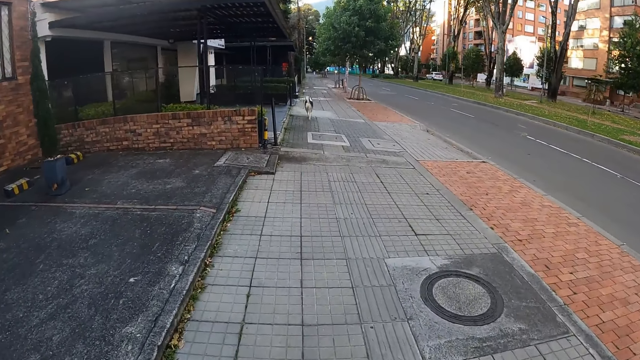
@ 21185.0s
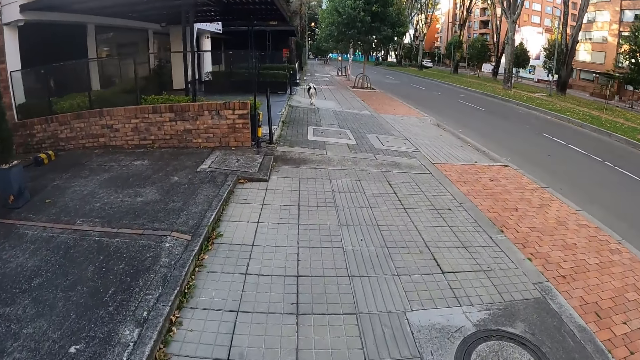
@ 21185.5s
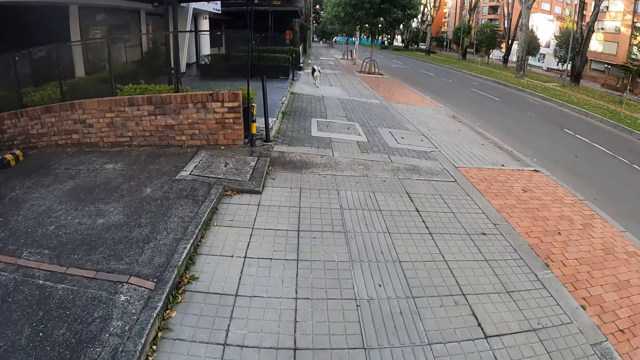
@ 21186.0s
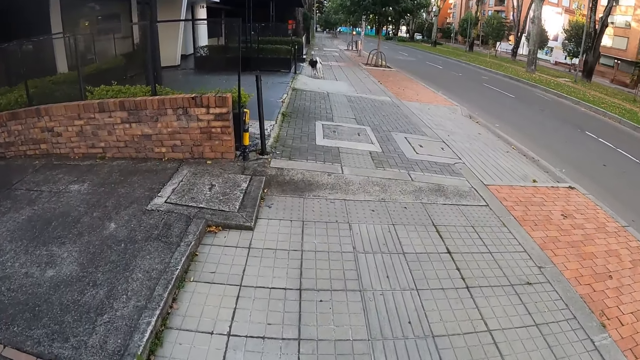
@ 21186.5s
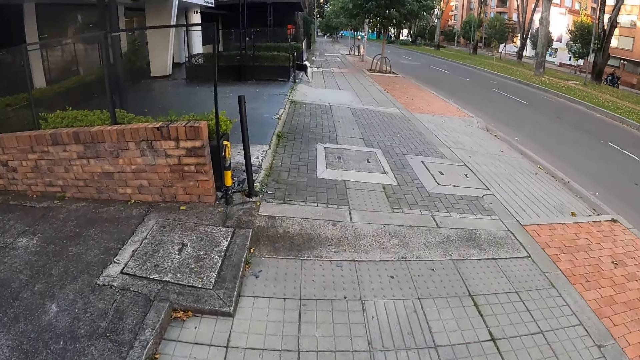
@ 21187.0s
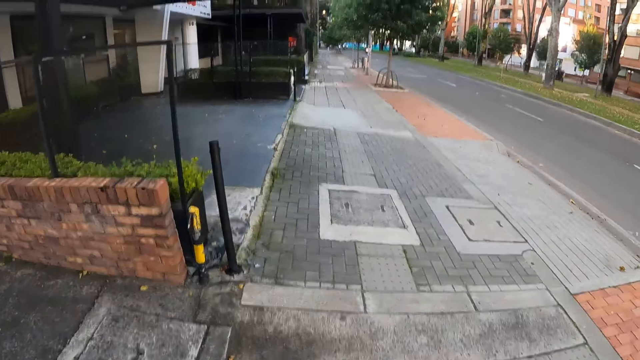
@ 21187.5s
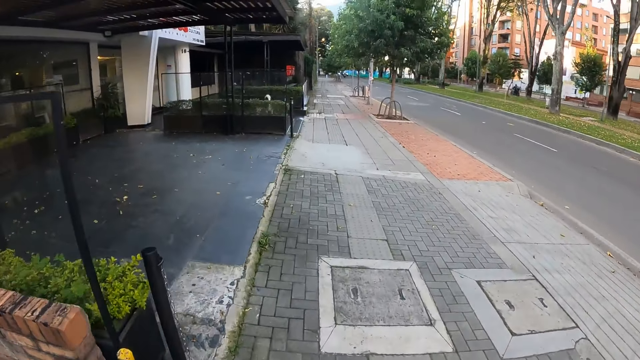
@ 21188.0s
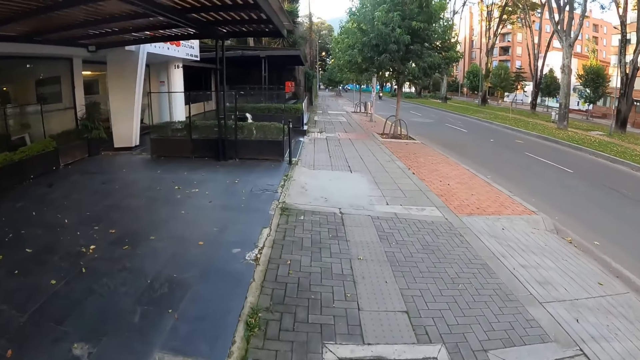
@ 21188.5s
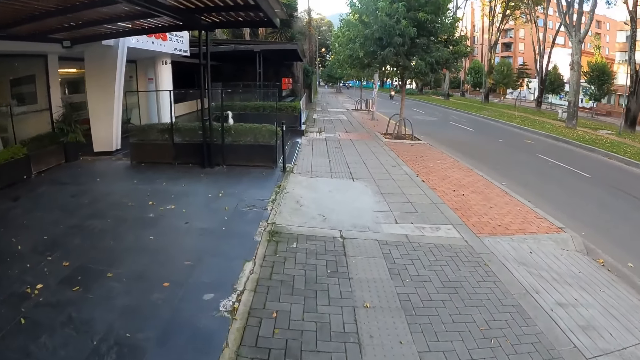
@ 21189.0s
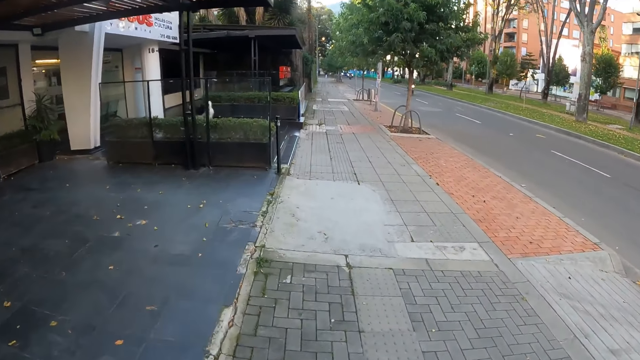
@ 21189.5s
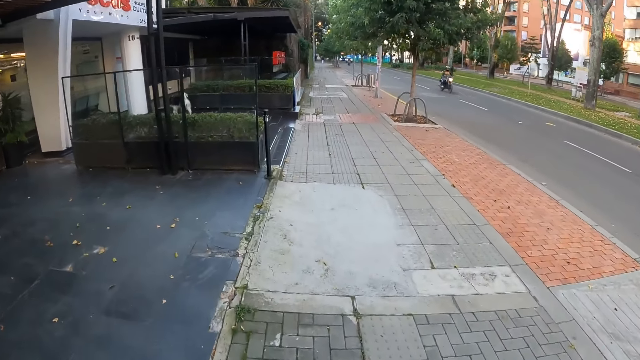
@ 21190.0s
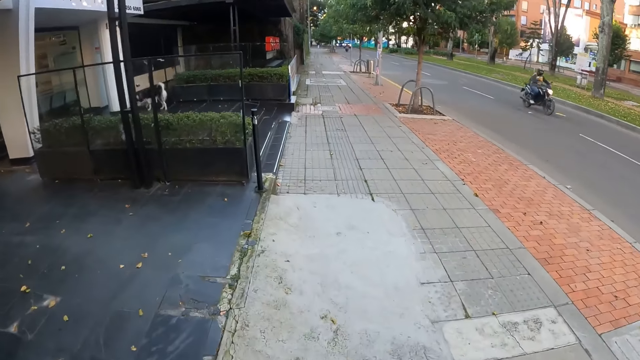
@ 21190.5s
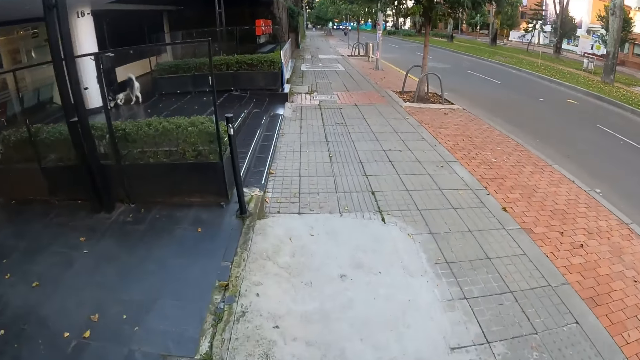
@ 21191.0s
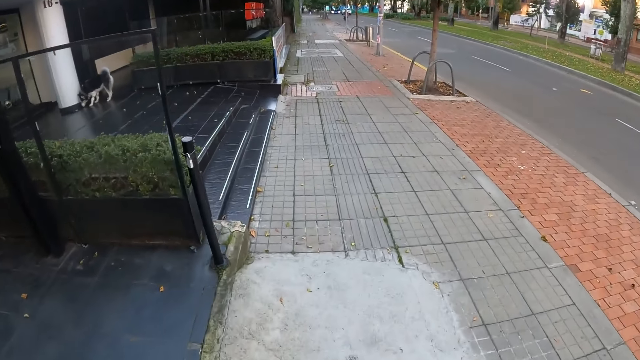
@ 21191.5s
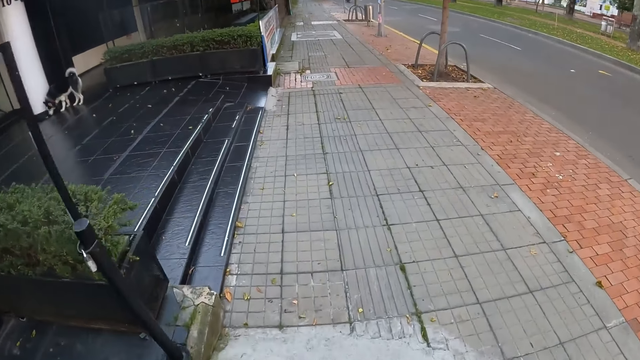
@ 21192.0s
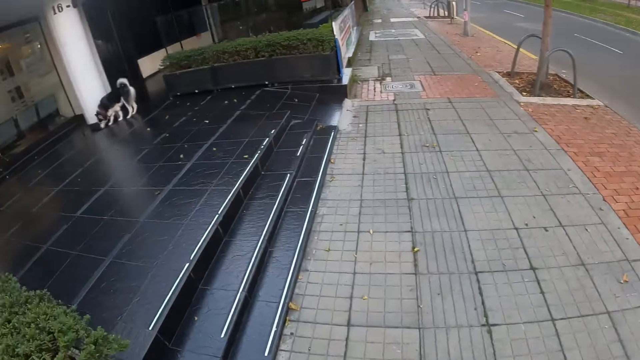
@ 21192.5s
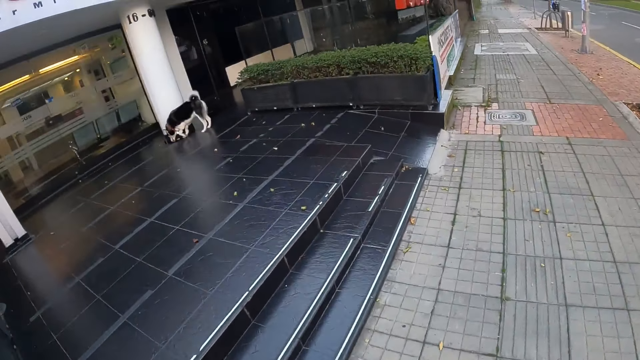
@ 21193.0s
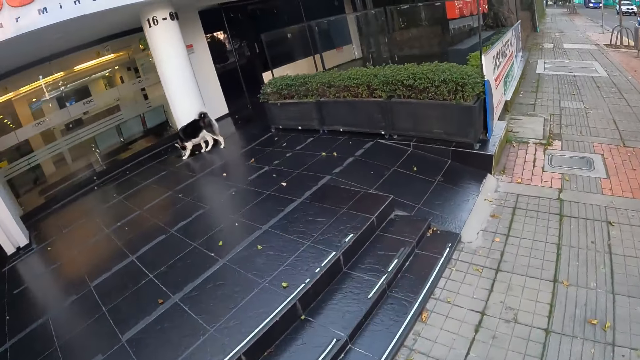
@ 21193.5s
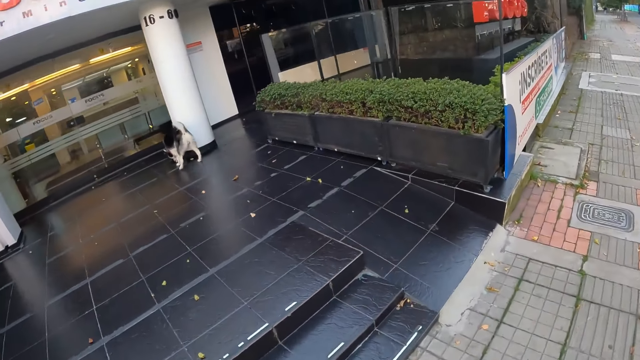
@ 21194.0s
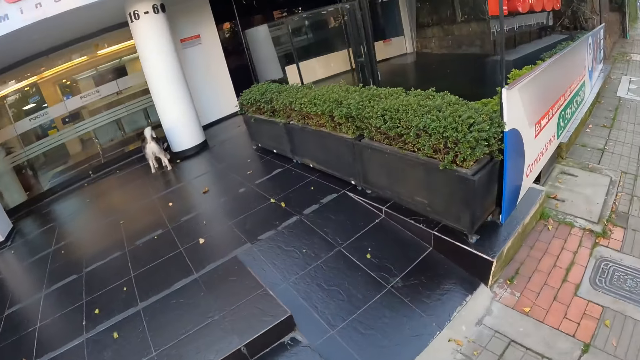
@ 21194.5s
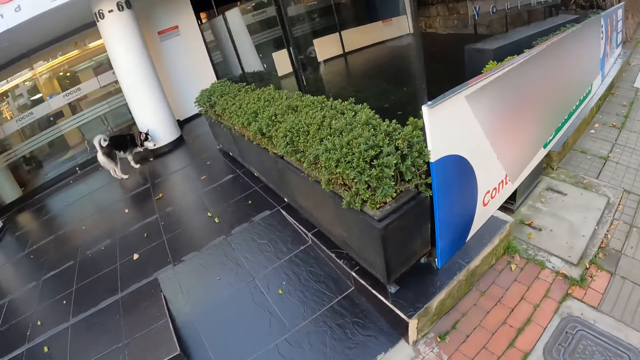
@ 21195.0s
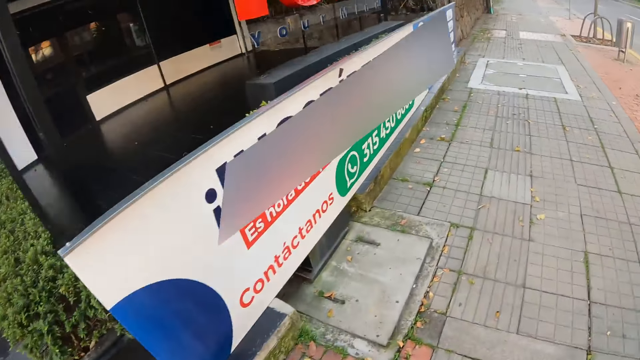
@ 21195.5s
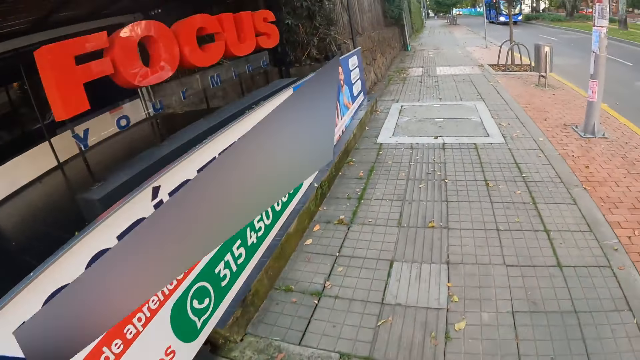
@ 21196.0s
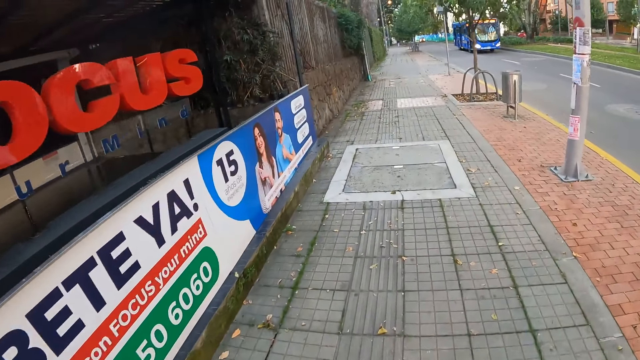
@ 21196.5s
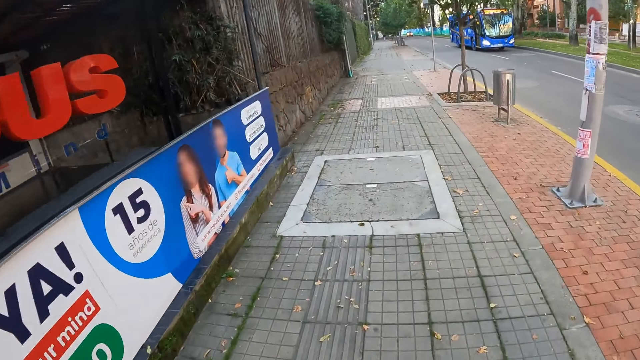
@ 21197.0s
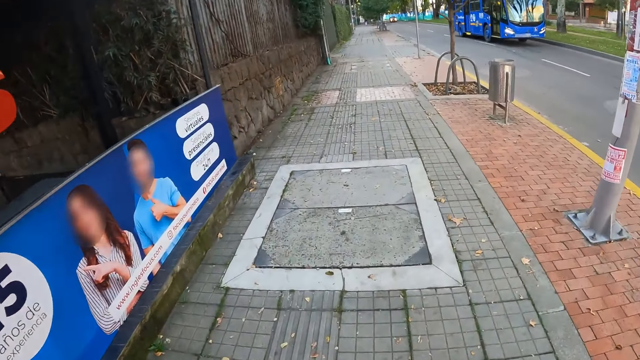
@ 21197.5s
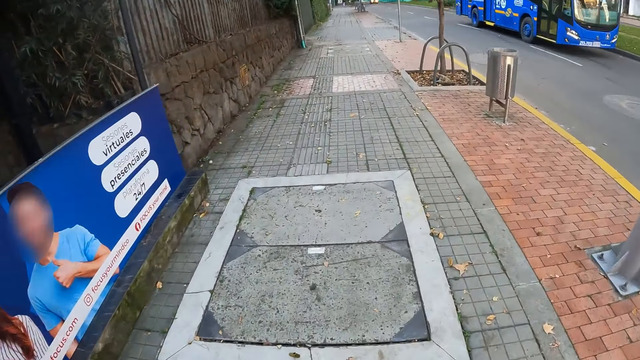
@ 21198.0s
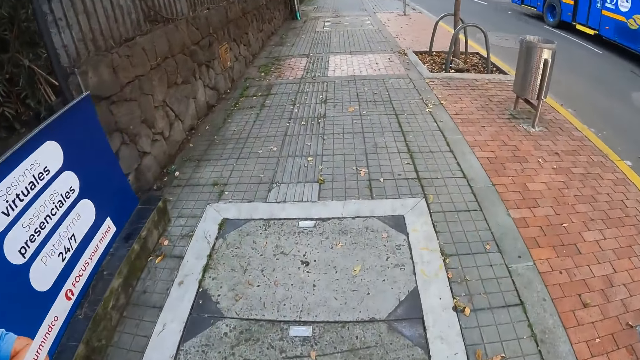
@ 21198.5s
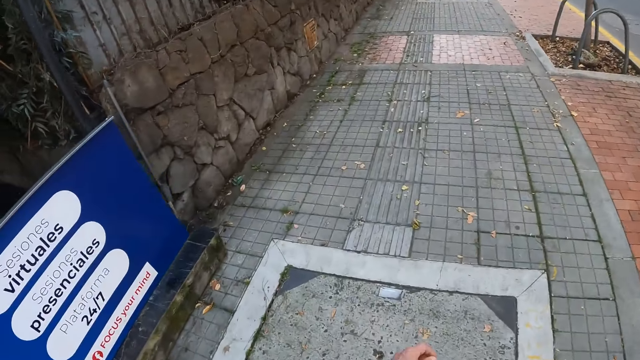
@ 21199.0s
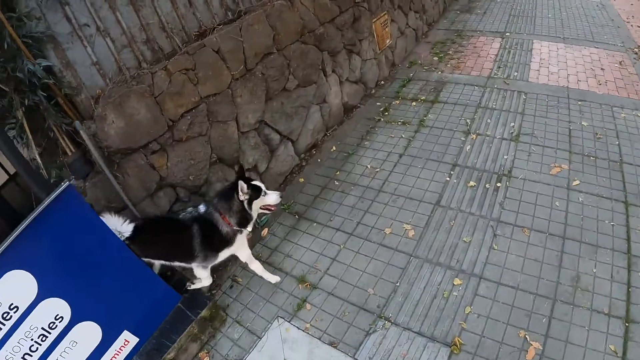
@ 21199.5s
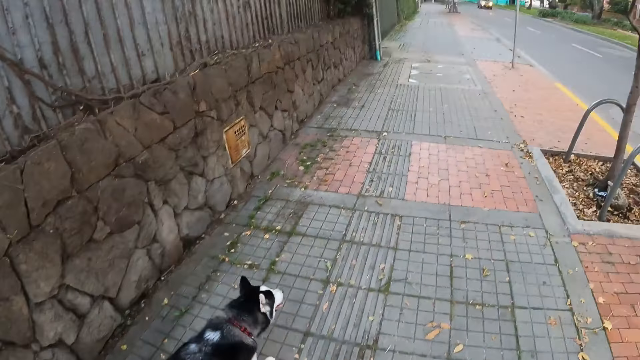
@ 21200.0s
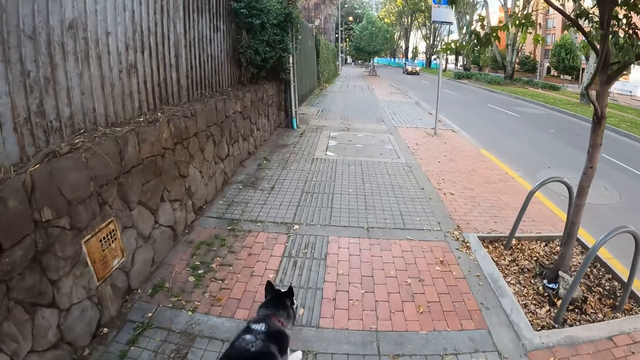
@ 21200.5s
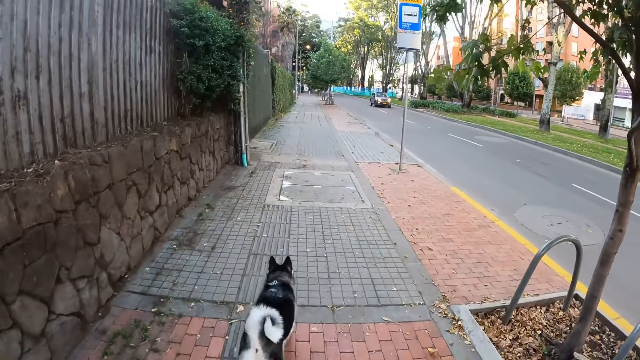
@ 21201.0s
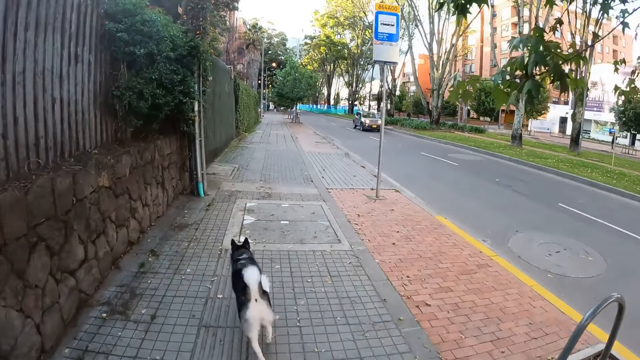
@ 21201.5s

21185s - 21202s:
The dog runs onto the front of a store. The camera wearer looks around. They walk.
